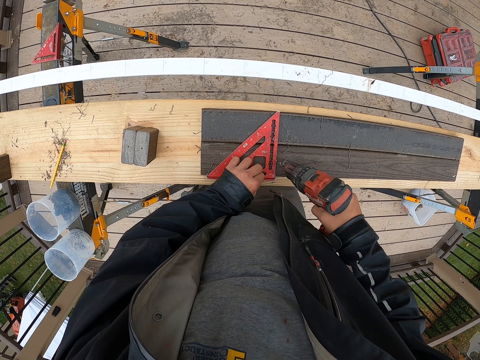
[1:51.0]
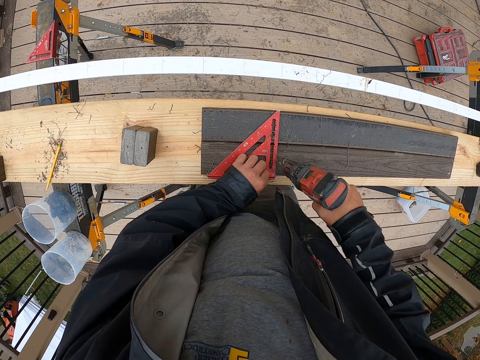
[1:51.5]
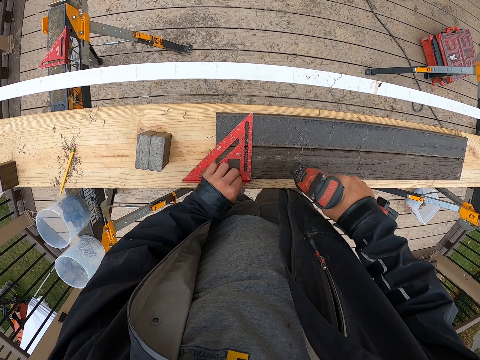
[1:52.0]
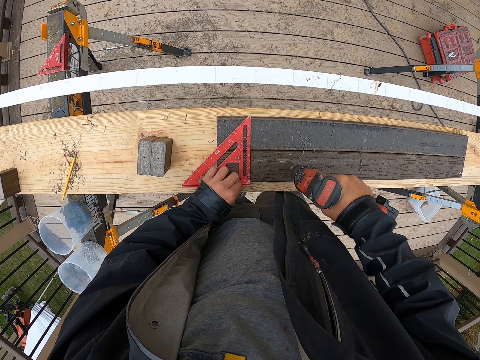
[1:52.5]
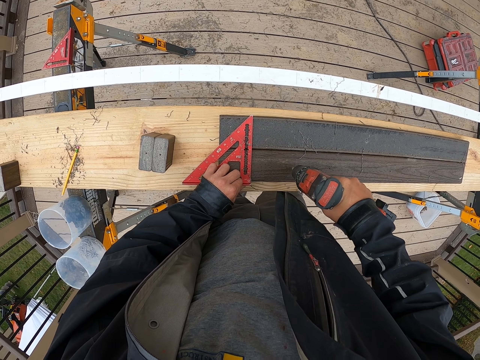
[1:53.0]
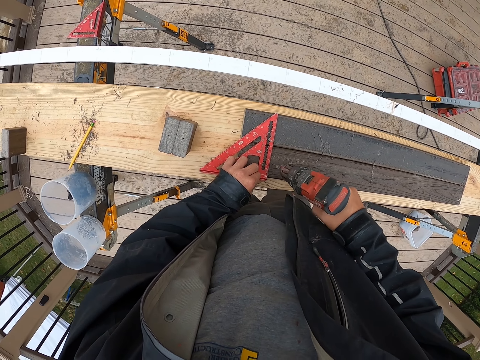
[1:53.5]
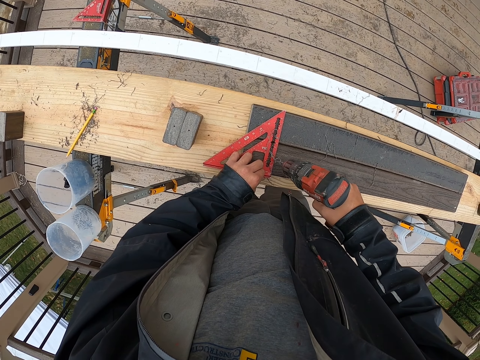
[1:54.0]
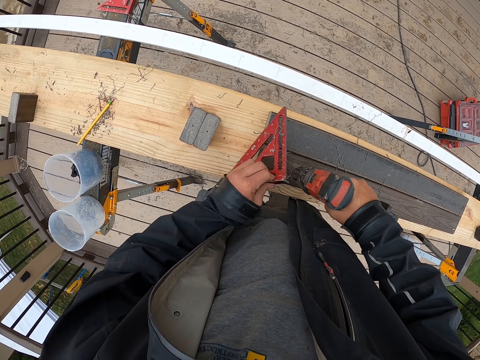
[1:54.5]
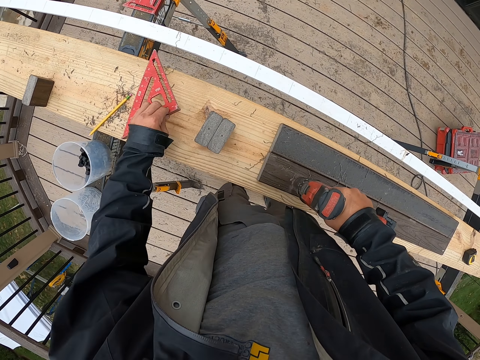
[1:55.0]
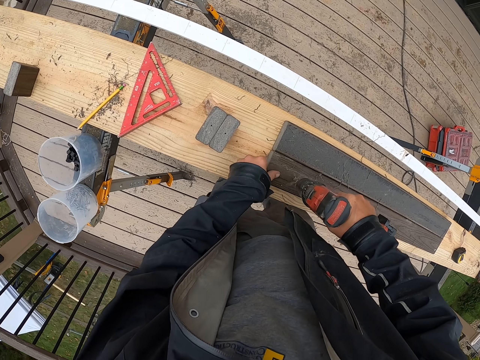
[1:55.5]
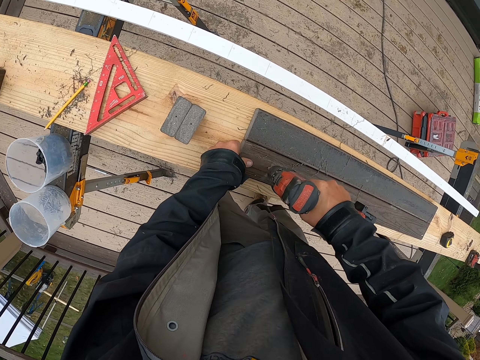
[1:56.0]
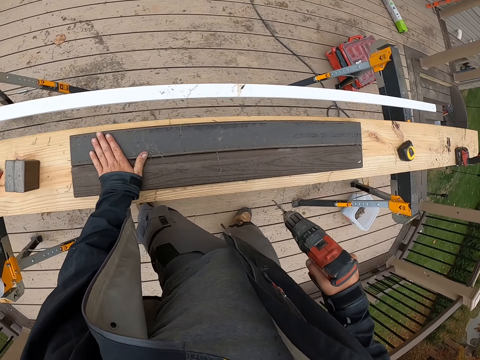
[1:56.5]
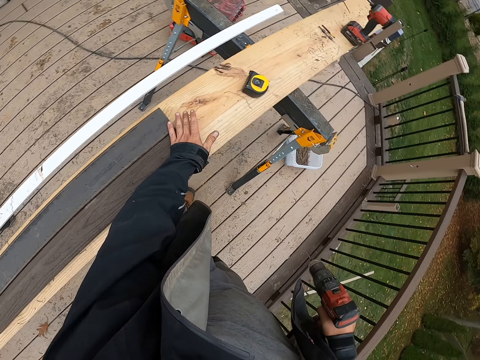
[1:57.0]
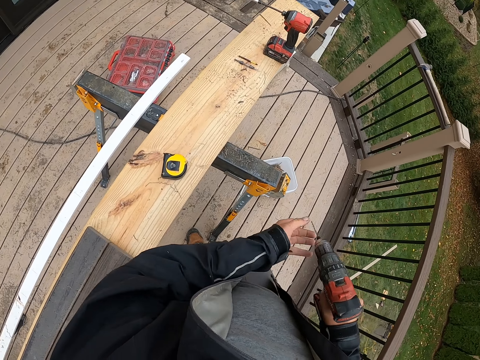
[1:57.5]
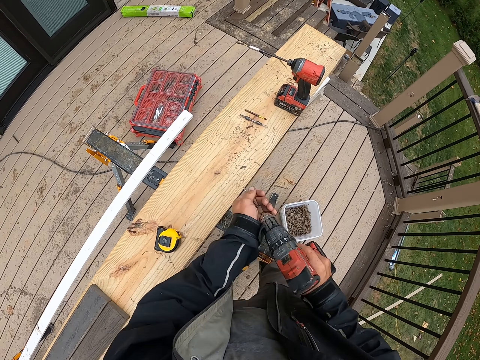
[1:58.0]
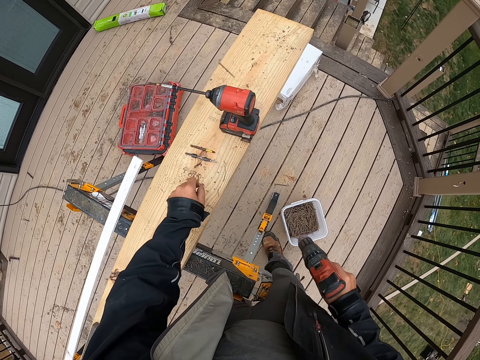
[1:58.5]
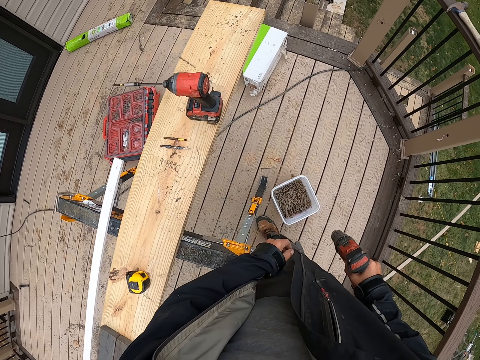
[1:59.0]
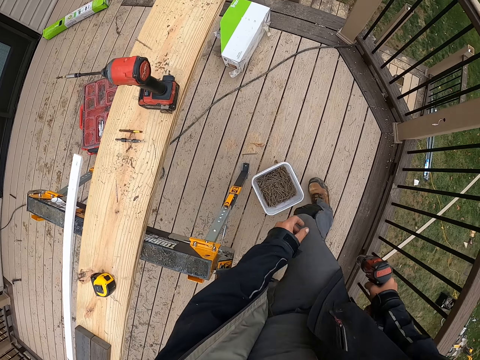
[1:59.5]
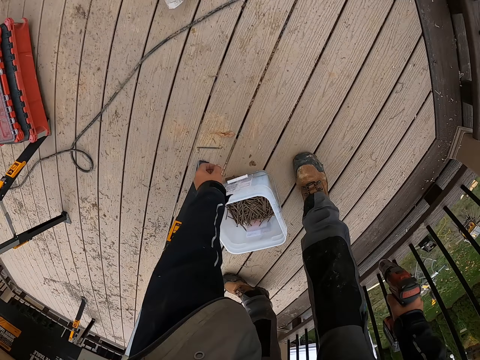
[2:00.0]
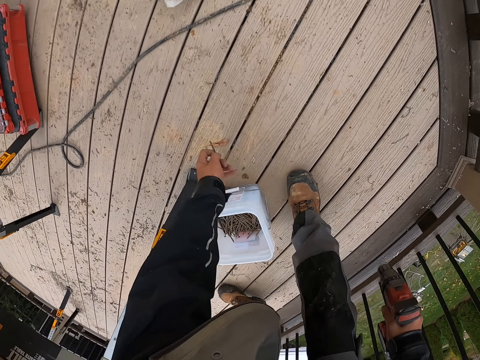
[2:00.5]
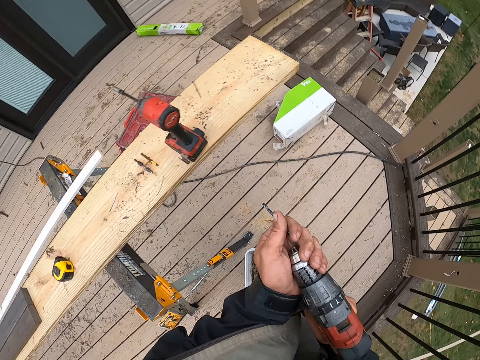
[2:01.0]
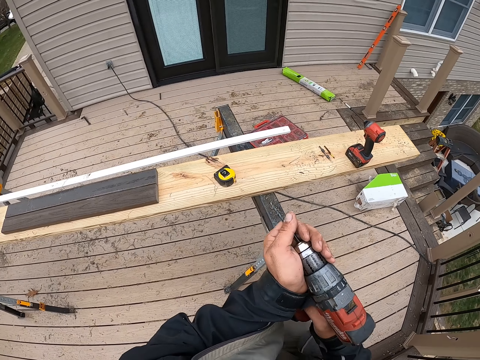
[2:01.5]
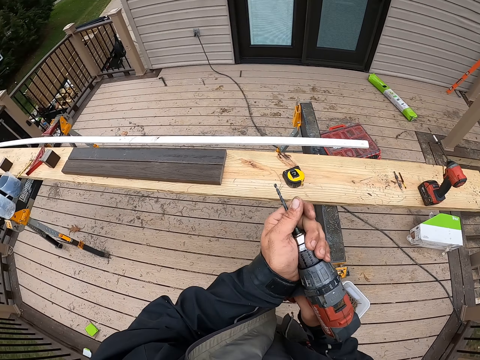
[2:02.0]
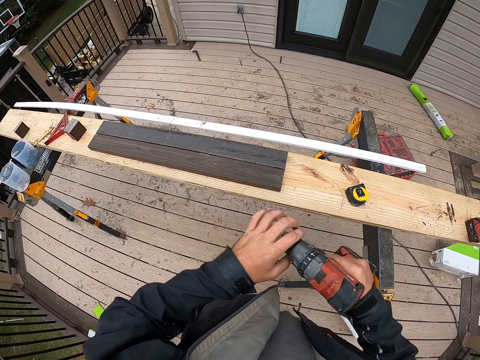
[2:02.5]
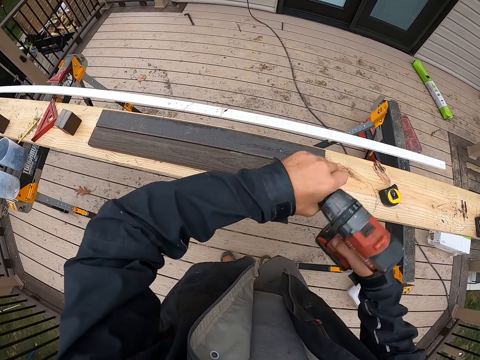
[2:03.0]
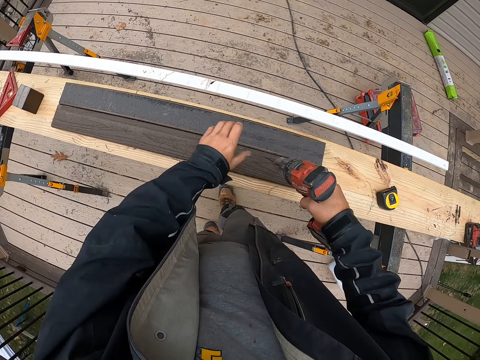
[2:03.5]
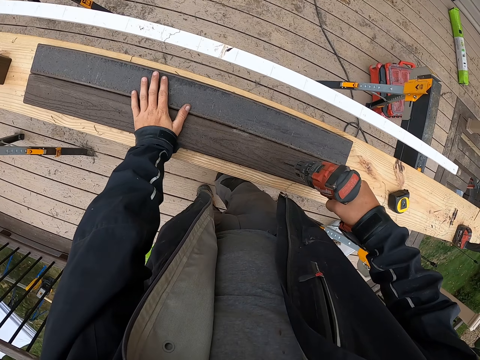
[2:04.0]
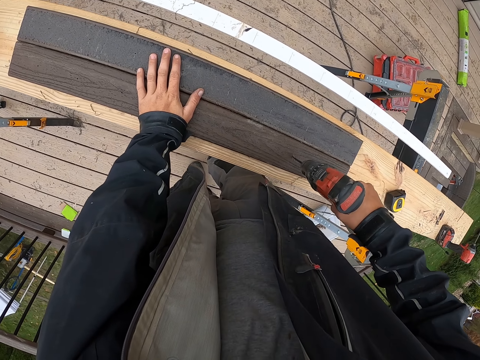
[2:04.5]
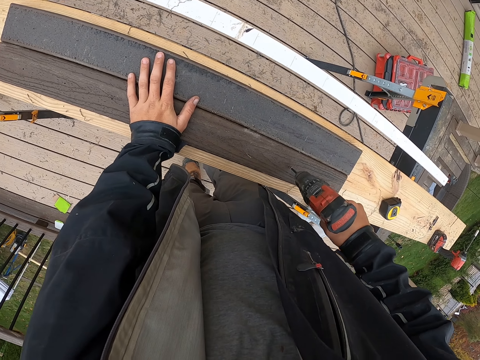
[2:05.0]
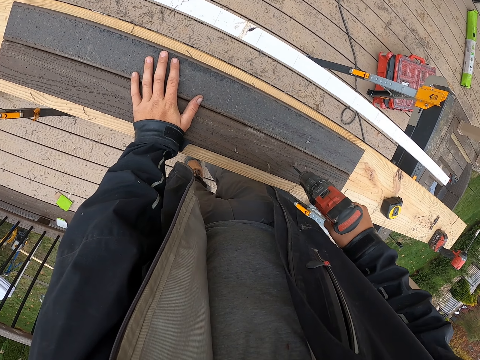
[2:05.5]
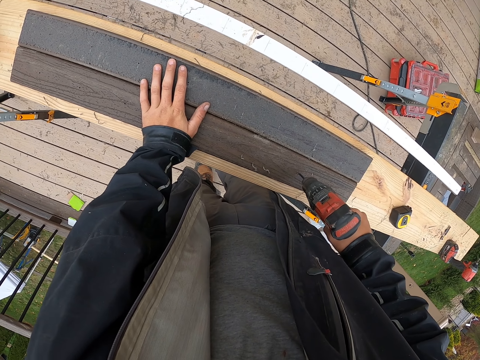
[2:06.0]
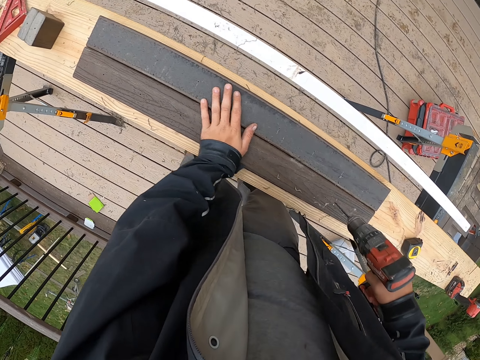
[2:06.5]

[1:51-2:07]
The camera wearer puts down the ruler. They drill the rail. They wipe the rail. They walk forward. They remove the bit from the drill. They put the drill down. They move their hand towards the tin. They pick a nail. They pick up the bit from the floor. They put the bit in the drill. They tighten the drill. They drill the rail. They hold the rail.

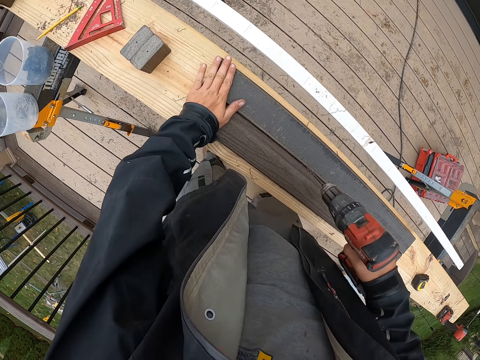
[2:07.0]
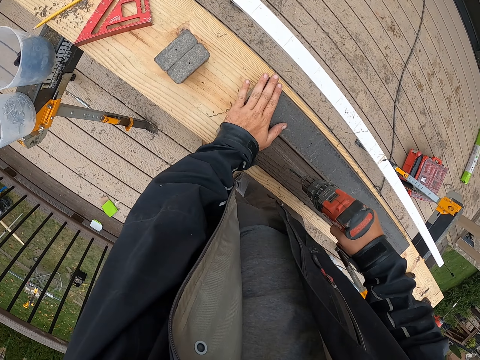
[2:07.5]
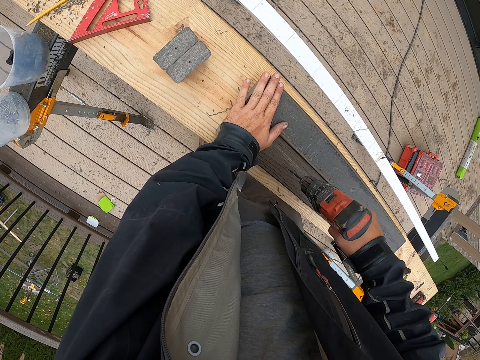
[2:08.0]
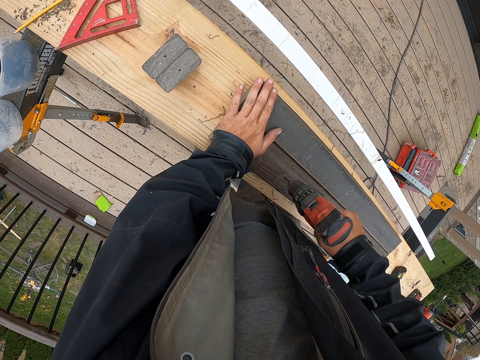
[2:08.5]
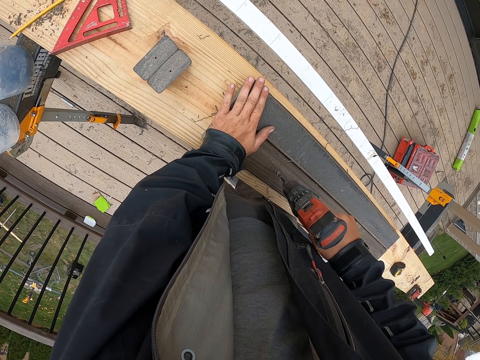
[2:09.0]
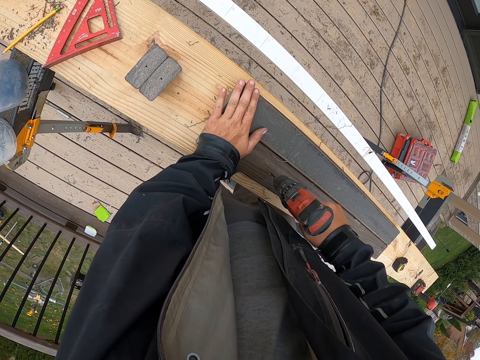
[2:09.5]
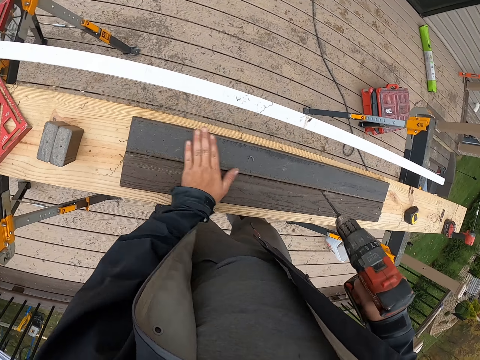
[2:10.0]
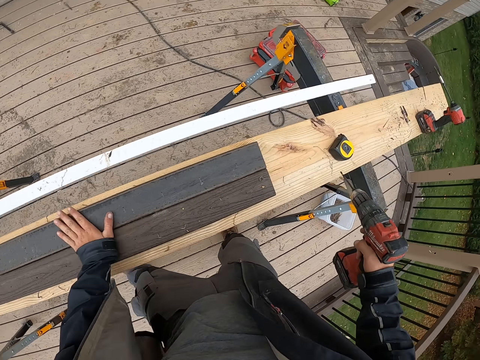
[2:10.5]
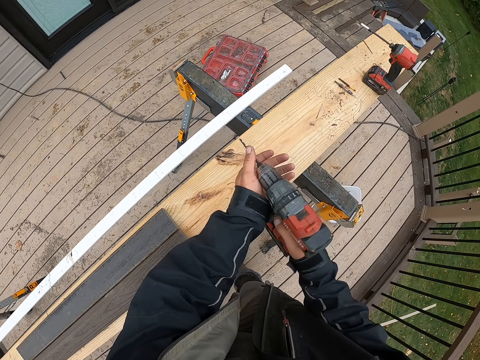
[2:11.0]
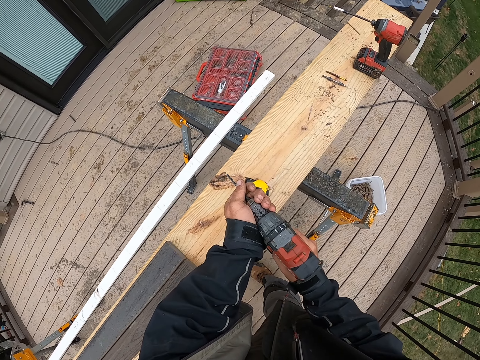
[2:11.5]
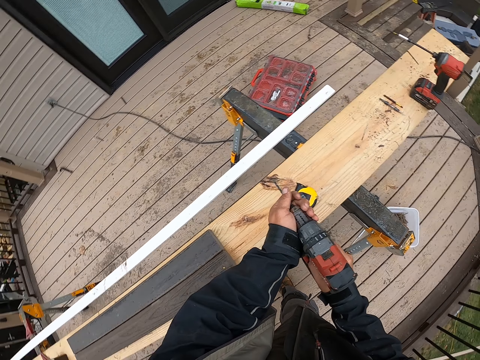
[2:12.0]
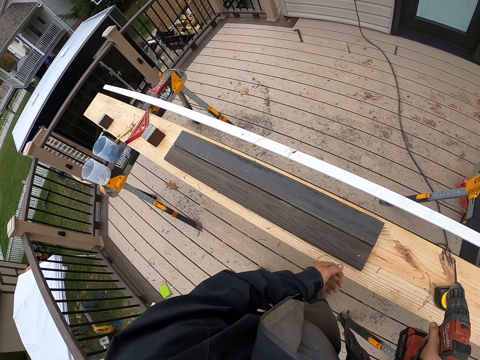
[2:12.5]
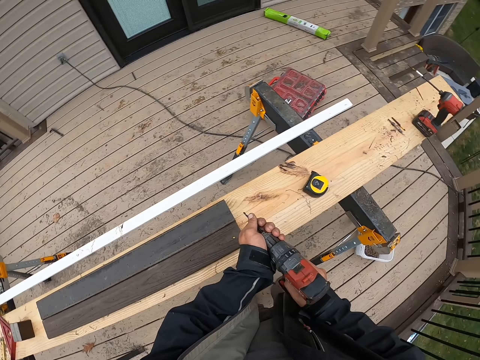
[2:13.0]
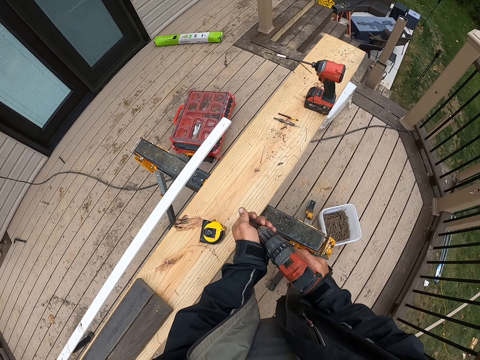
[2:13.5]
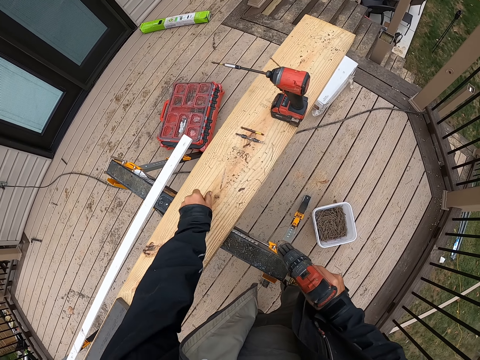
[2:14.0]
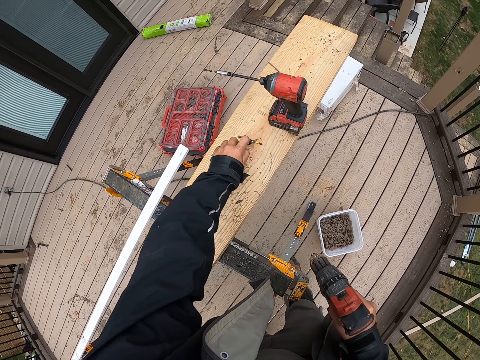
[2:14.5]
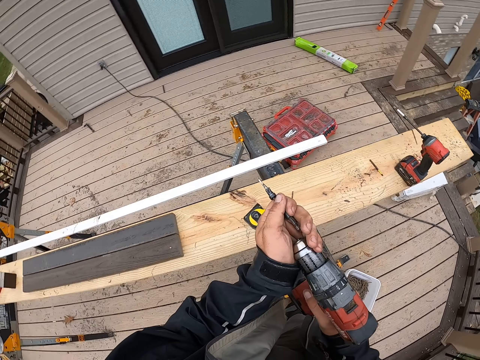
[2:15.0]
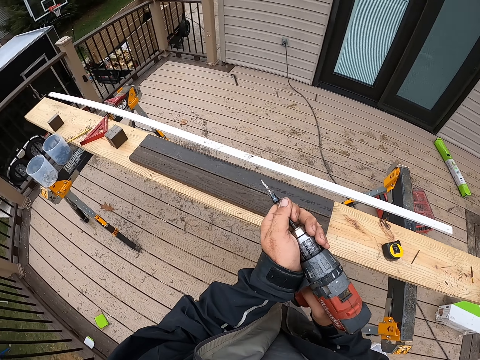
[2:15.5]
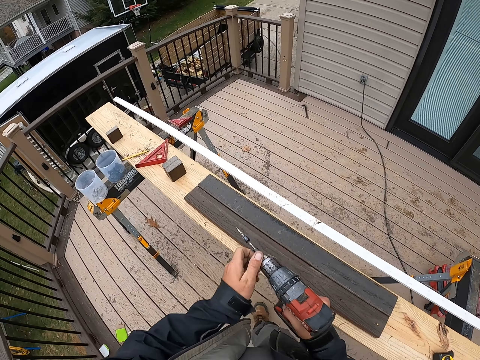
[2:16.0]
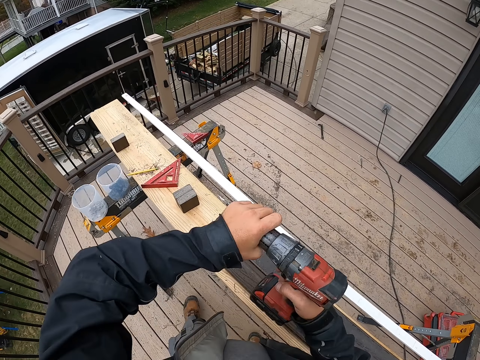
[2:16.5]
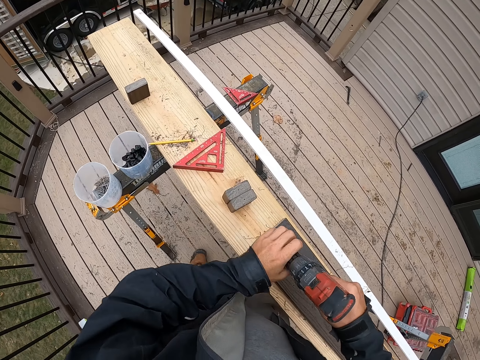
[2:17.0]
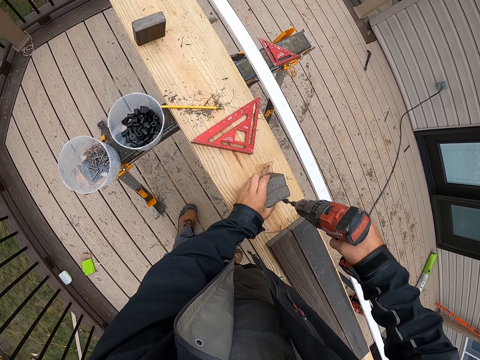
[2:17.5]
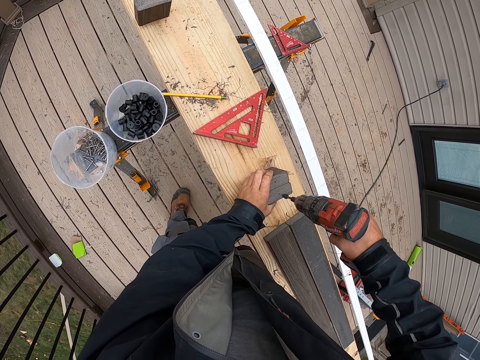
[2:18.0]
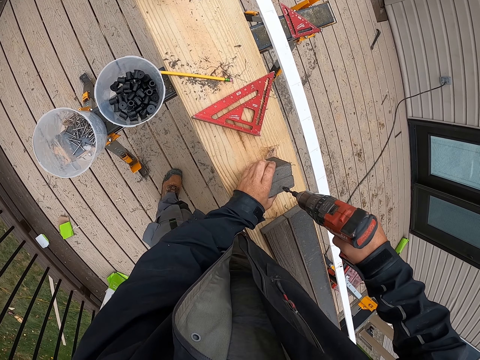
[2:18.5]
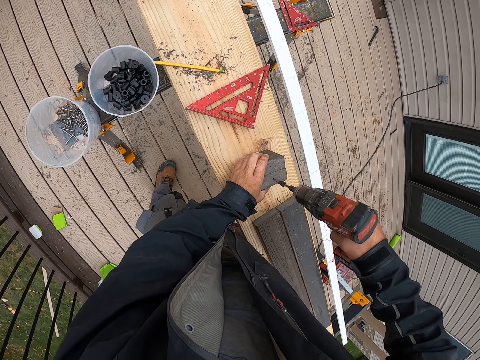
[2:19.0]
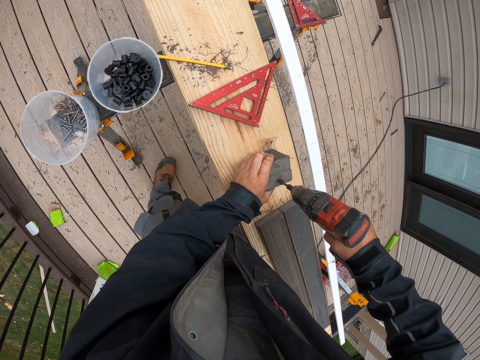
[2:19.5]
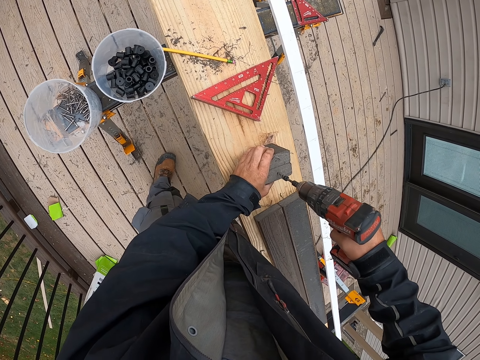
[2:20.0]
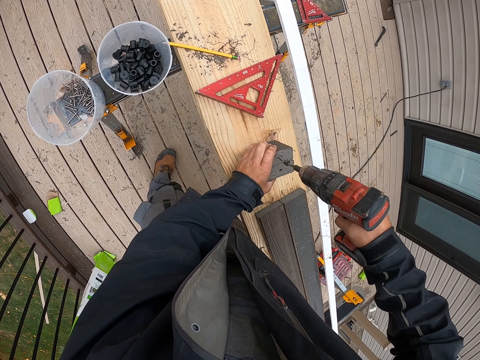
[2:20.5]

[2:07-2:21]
The camera wearer wipes the rail. They remove the drill. They lift the drill up. They remove the bit. They pick another bit. They put the bit in the drill. They tighten the drill. They drill the rails.
